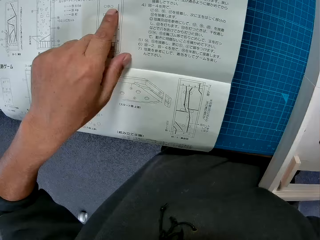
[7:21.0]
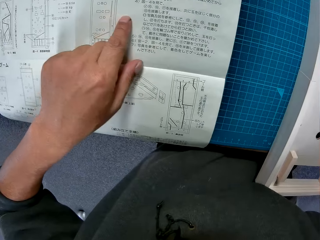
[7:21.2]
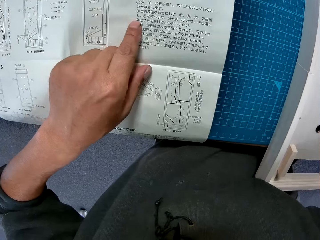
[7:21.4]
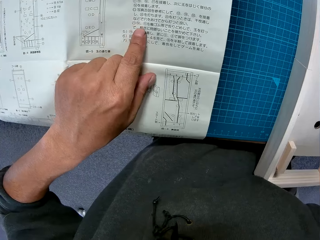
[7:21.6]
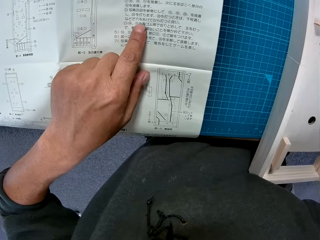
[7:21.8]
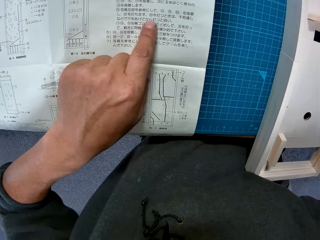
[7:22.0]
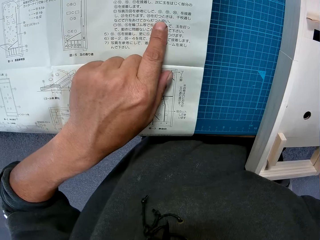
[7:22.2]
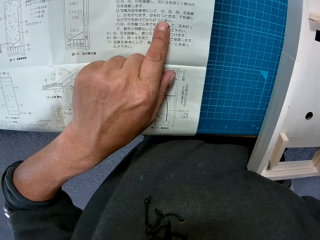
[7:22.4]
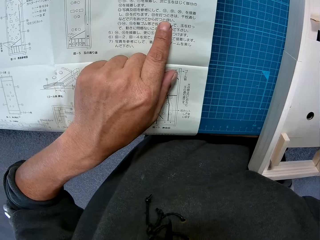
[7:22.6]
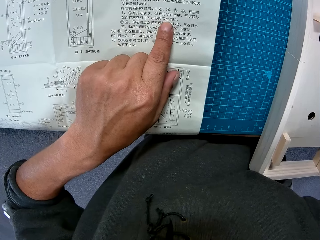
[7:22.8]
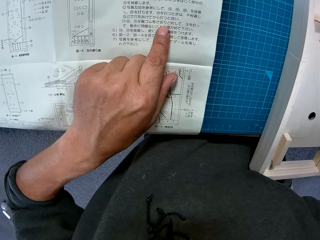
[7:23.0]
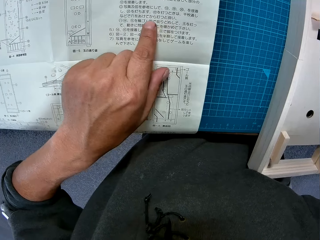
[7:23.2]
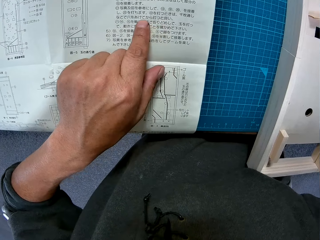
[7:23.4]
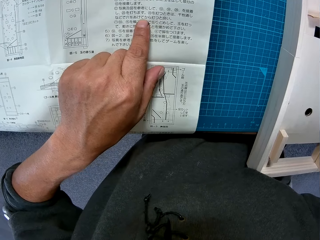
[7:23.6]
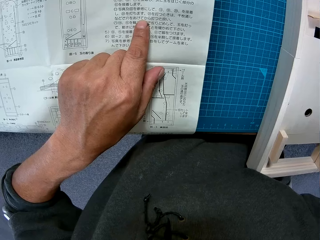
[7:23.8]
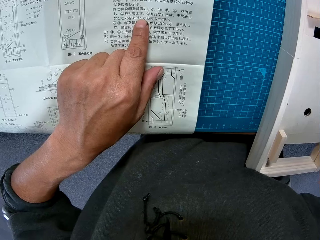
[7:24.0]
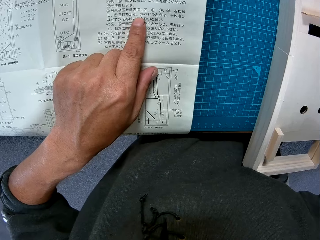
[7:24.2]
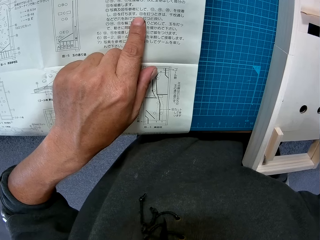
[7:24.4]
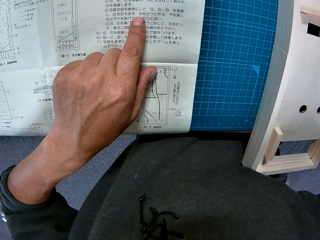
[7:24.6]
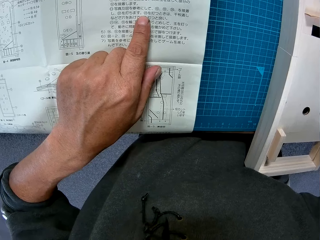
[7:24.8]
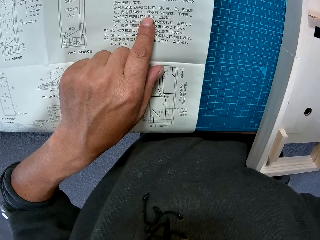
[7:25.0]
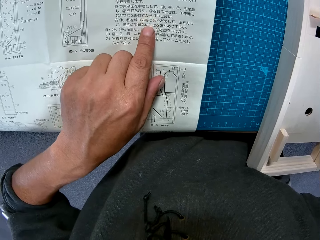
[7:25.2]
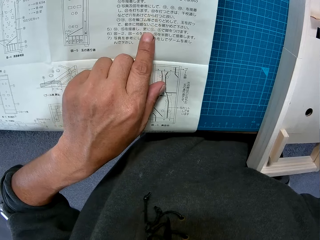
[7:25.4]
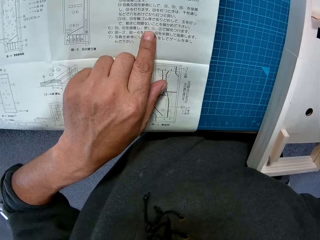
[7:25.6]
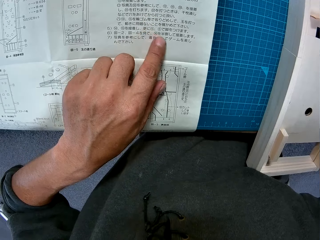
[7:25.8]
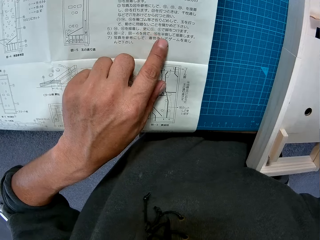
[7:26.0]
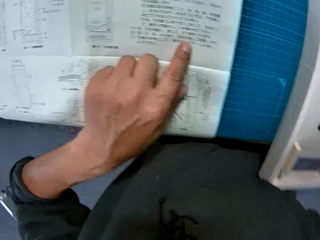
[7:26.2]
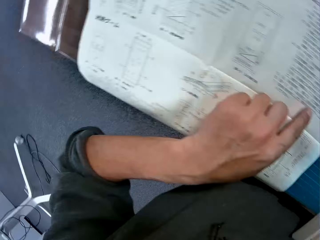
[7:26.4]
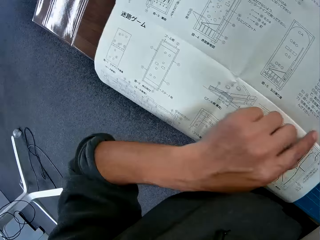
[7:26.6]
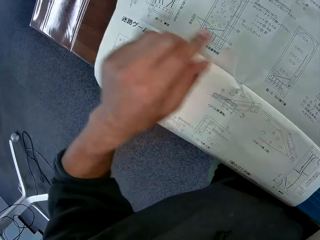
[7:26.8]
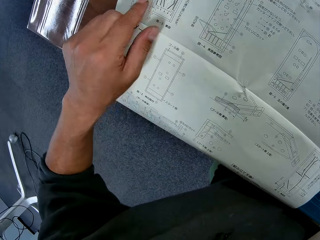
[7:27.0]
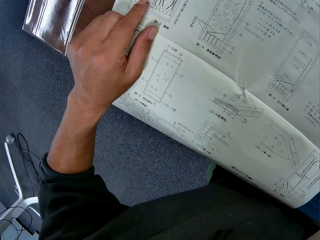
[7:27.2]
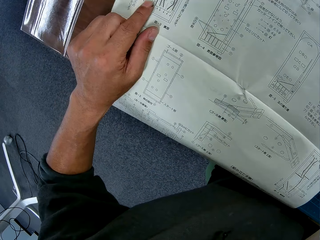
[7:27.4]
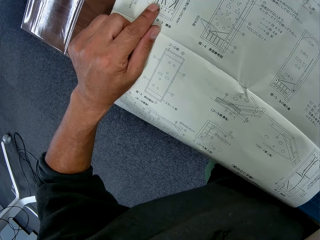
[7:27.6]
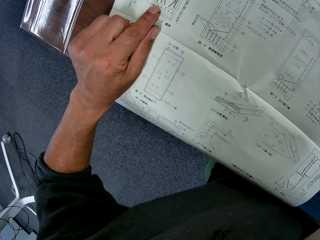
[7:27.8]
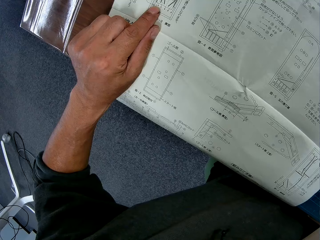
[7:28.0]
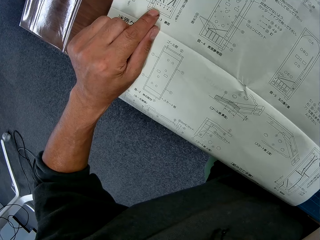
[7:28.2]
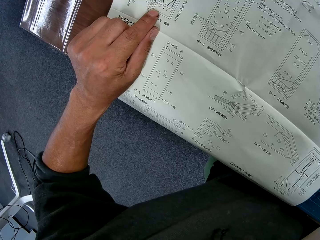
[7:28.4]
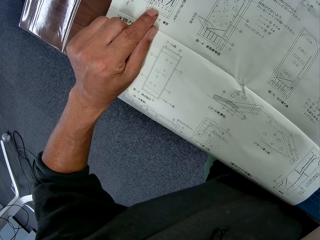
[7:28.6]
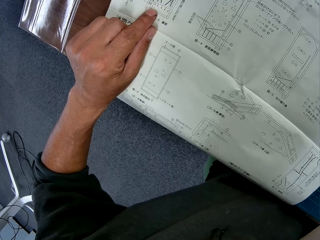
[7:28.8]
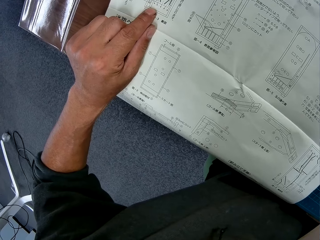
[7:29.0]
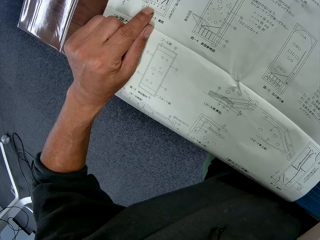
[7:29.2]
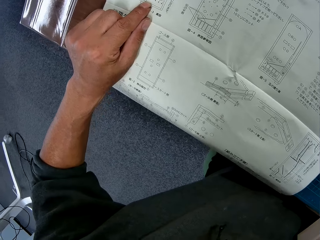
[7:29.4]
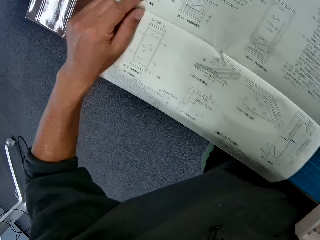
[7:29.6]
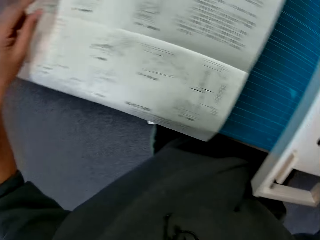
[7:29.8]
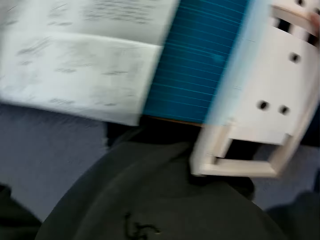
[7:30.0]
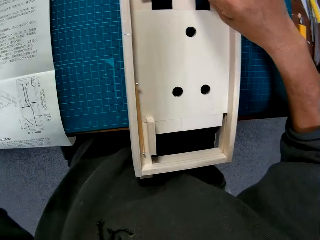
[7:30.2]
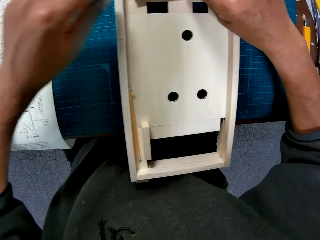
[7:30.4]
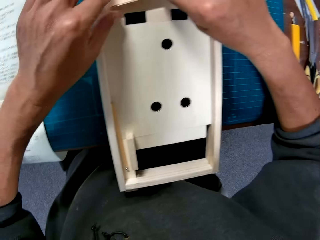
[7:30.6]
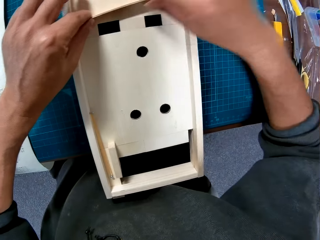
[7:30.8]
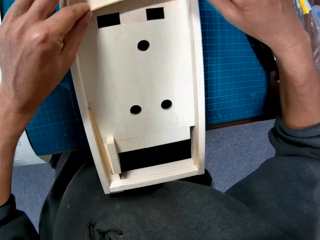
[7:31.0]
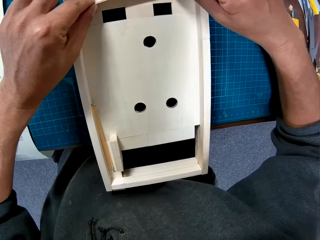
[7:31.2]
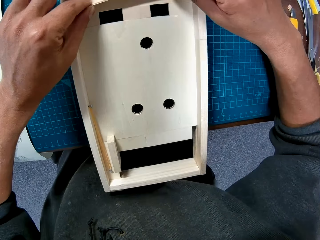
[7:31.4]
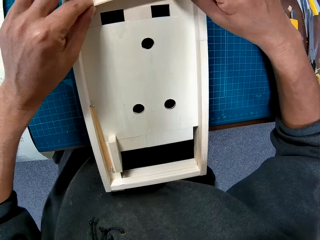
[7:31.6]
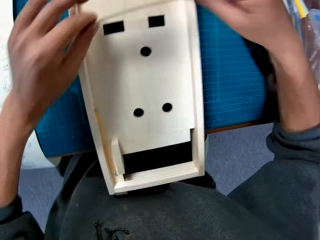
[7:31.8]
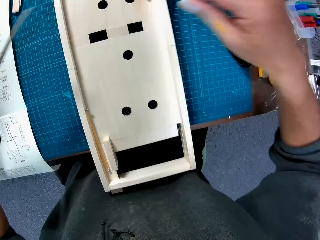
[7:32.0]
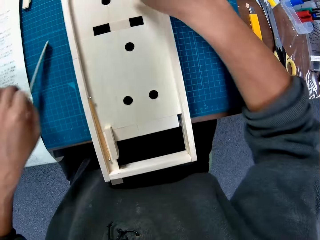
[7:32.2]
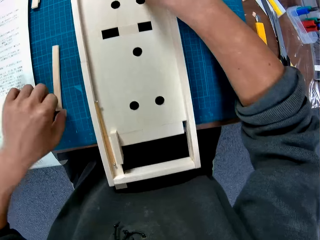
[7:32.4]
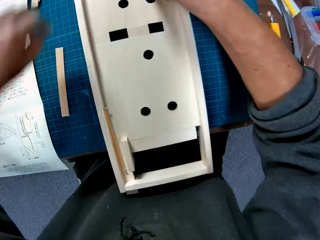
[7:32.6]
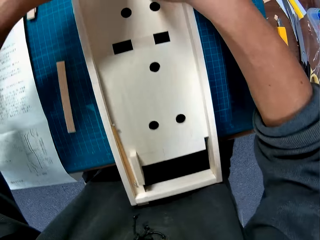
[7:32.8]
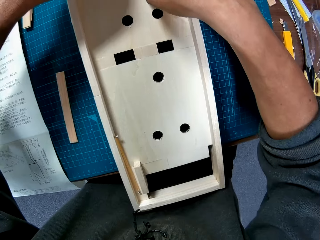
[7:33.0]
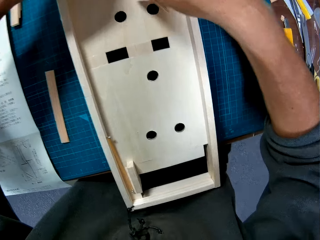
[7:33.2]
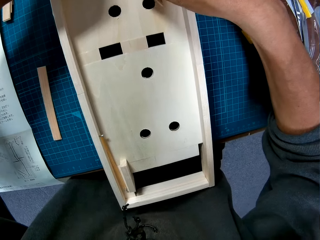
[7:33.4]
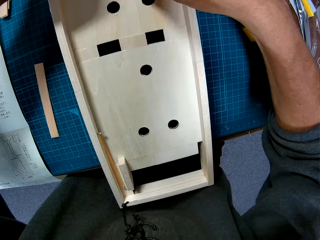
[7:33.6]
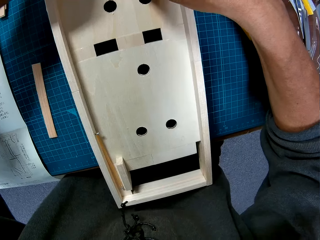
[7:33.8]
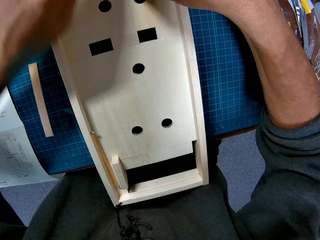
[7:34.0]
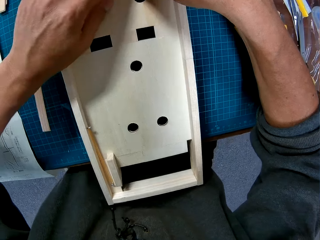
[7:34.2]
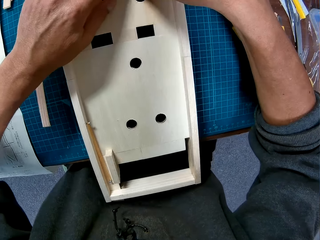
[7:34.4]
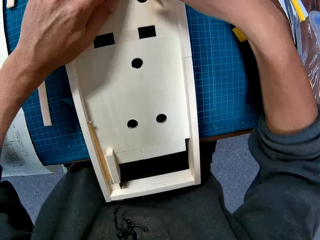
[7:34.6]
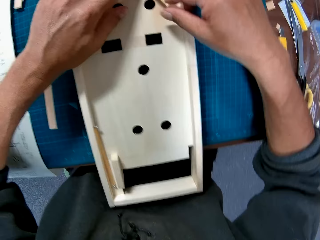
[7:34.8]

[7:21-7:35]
The camera wearer holds the stick with his left hand. He picks up the stick with his left hand and drops the stick on the table with his left hand. He adjusts the stick in the wooden component with his hands.

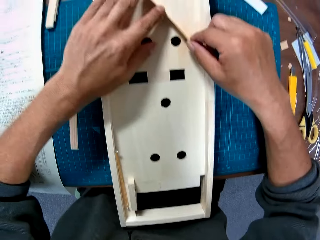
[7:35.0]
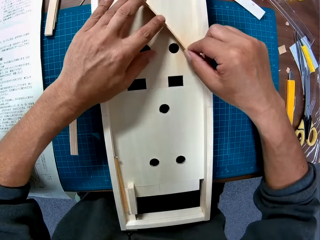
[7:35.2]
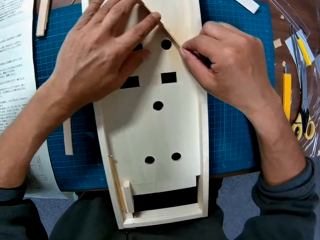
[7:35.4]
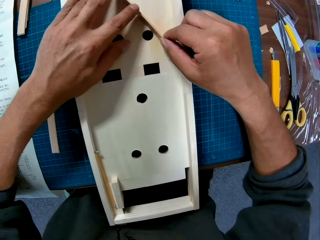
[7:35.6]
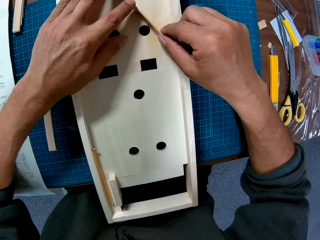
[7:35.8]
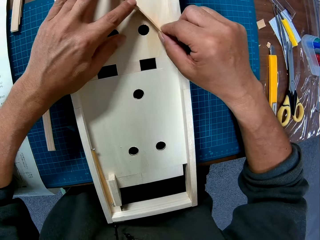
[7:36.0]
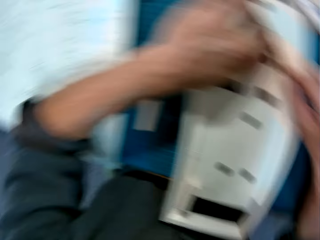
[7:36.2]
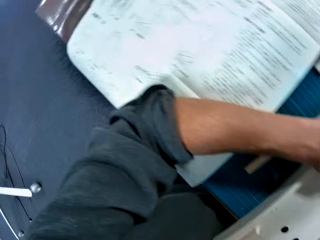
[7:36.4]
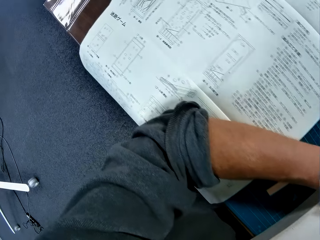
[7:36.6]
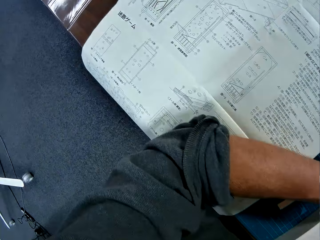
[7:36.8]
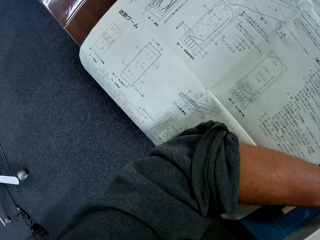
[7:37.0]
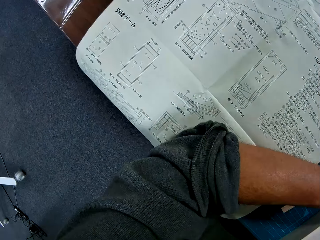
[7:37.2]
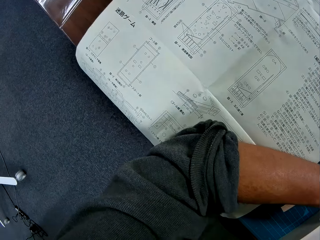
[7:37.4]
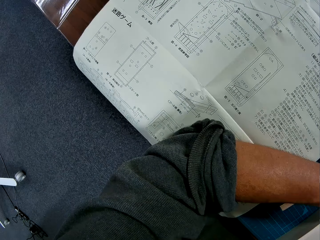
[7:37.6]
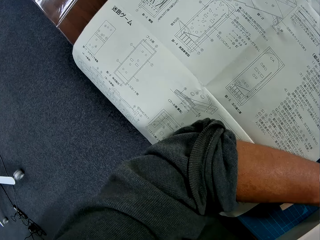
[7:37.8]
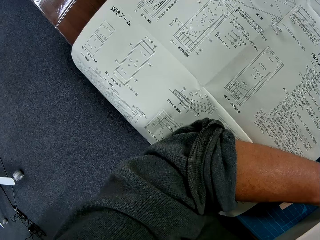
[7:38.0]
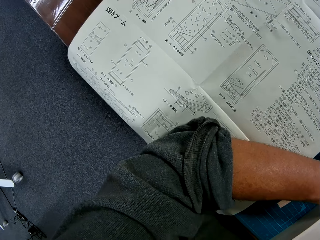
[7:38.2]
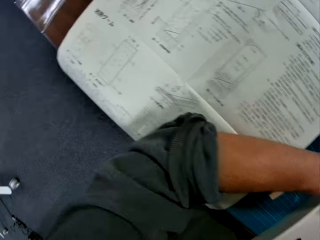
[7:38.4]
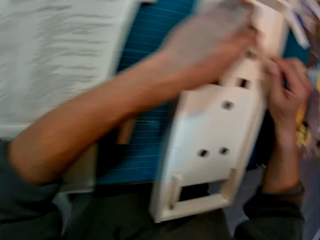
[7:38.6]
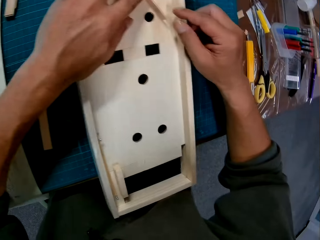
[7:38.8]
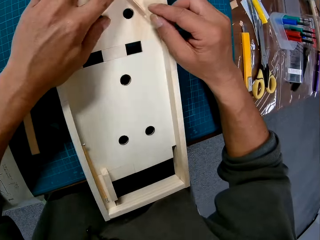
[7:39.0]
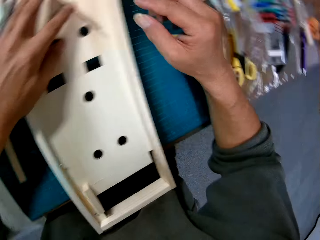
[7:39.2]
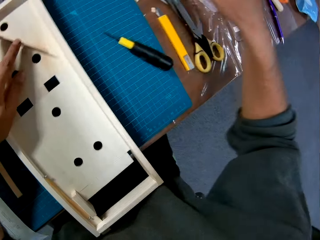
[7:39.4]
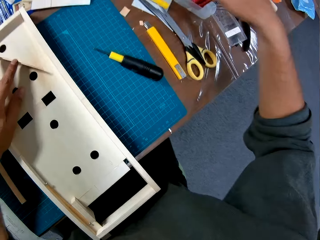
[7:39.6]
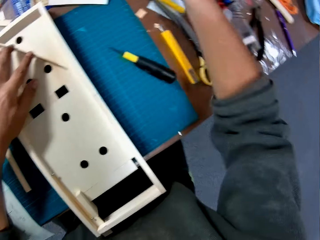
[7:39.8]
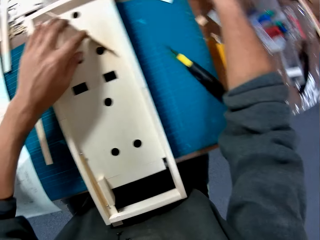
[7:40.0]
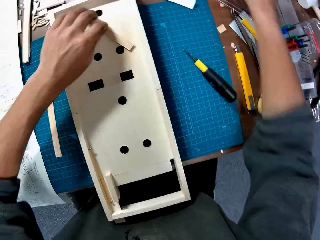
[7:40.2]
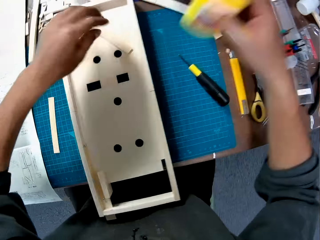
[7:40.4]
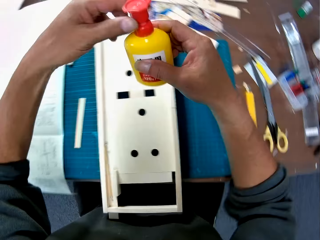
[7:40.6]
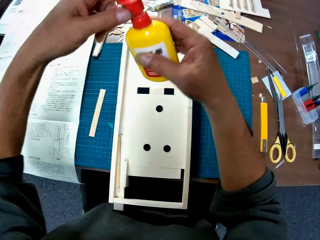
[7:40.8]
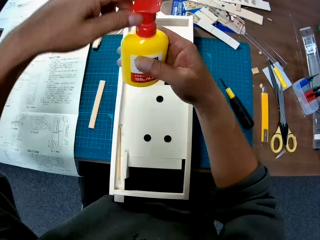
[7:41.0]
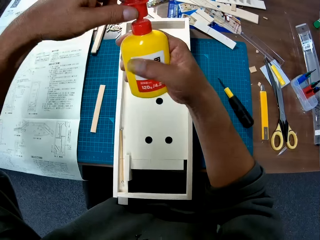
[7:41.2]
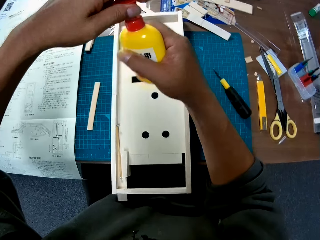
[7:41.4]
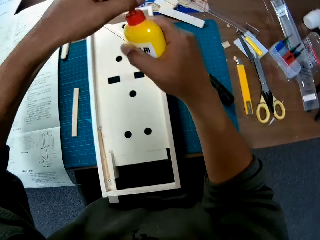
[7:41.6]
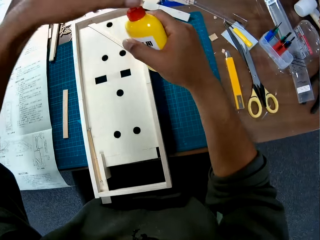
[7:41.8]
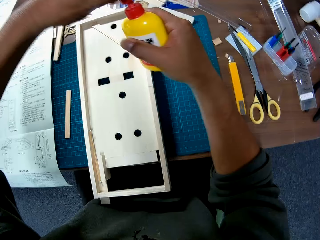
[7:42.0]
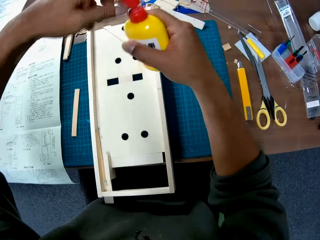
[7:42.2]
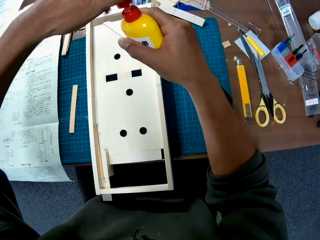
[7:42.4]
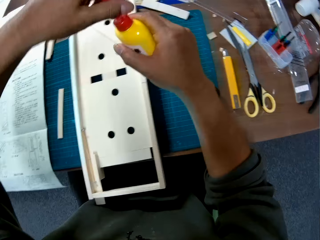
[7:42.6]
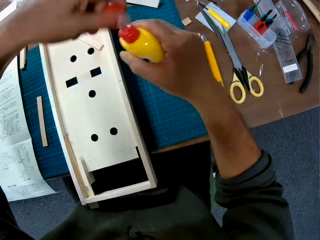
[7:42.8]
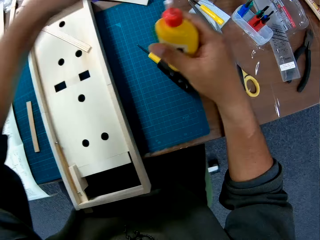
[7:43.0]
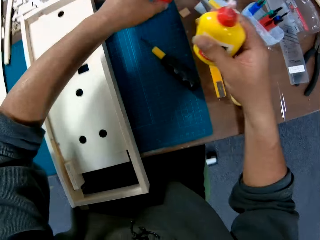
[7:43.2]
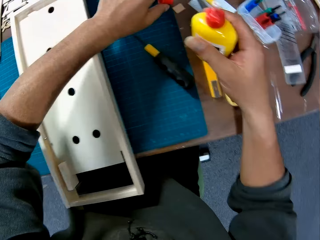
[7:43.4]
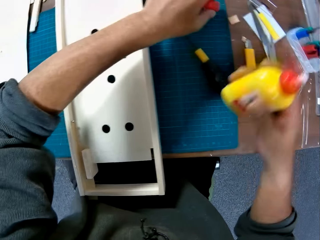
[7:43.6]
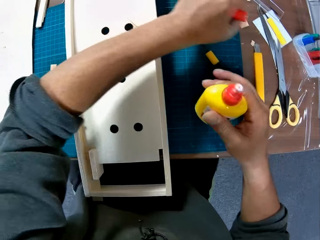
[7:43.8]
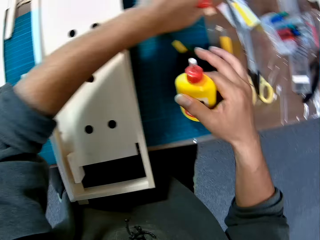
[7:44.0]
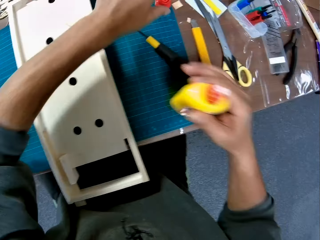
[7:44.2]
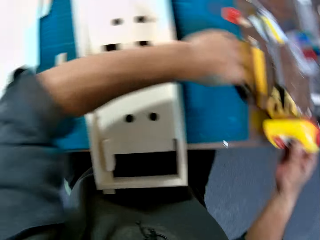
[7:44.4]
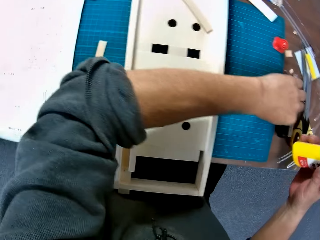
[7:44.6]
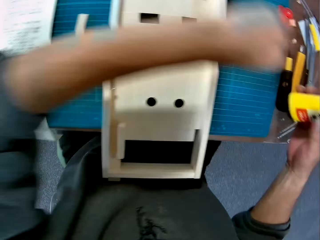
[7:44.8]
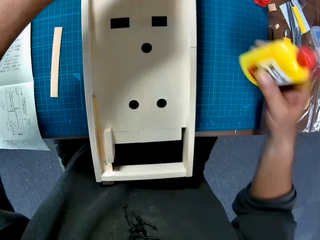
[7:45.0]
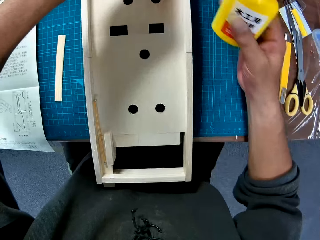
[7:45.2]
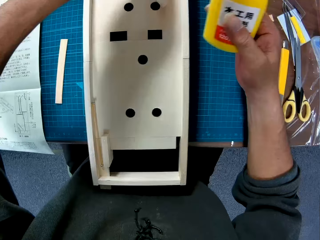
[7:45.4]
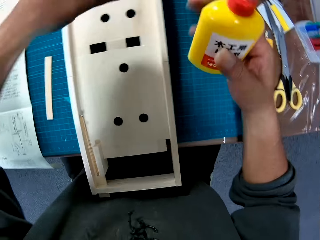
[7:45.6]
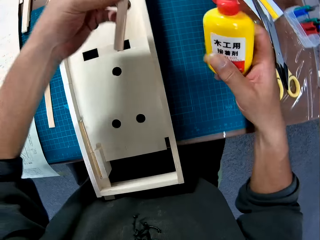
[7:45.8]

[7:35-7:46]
The camera wearer picks up a bottle from the table with his right hand. He holds the glue bottle with both hands. He opens the bottle cover with his left hand. He drops the bottle cover on the table with his left hand. He adjusts a screwdriver on the table with his left hand. He picks up the wood with his left hand.
